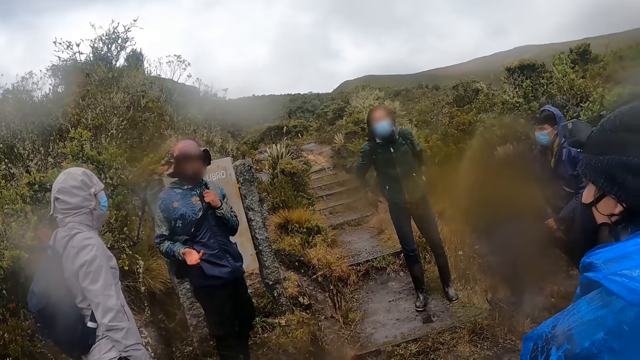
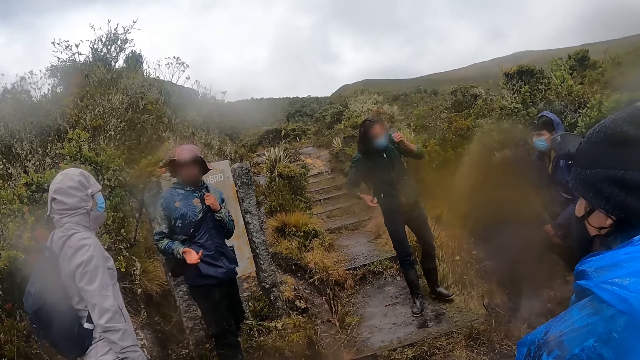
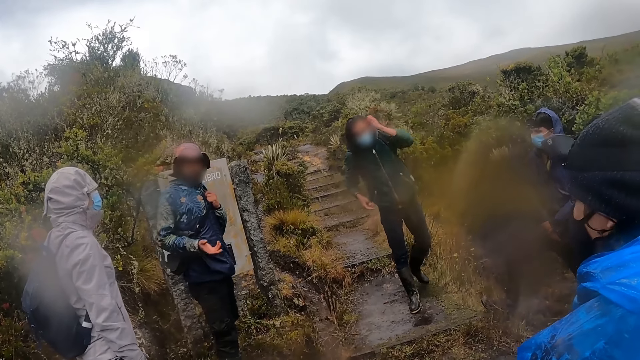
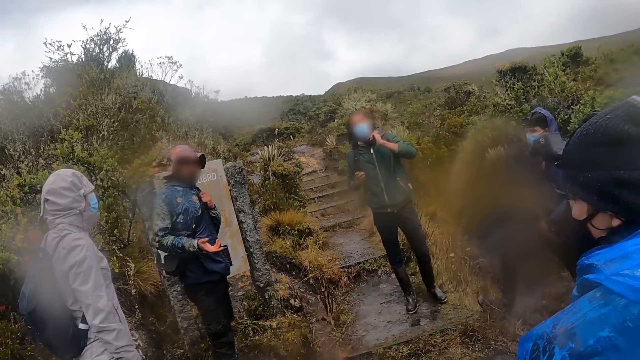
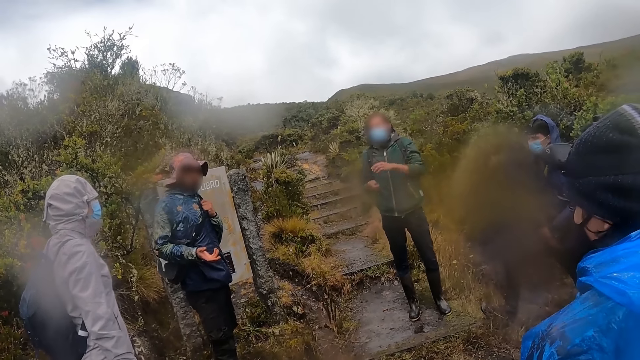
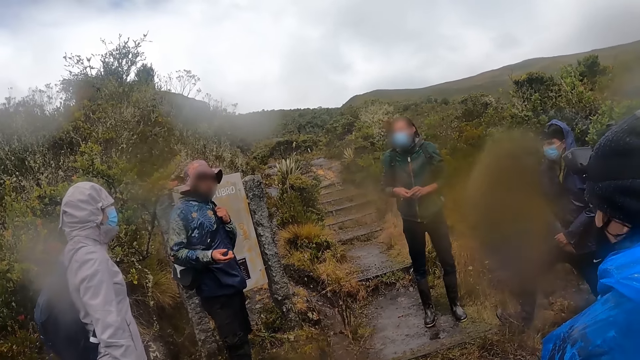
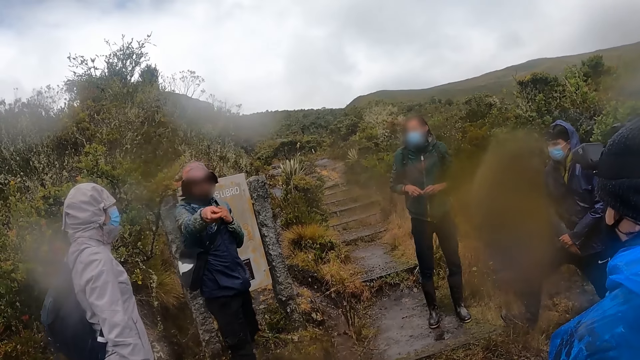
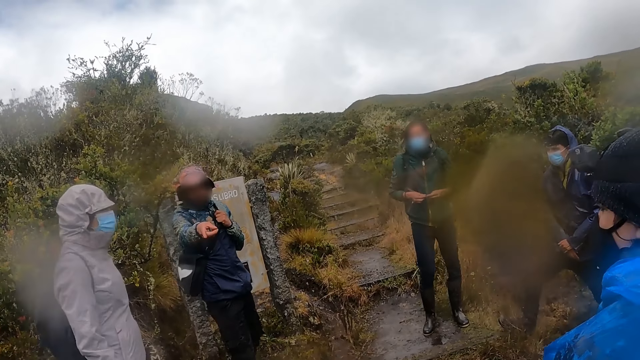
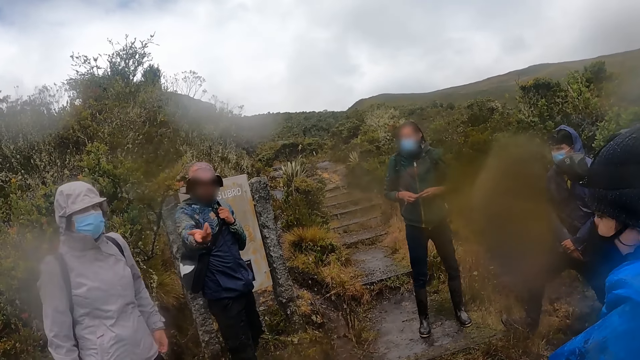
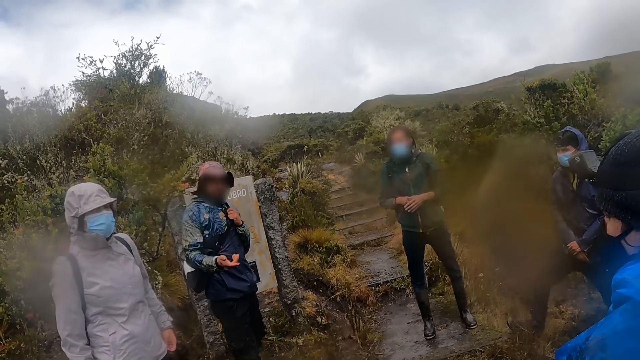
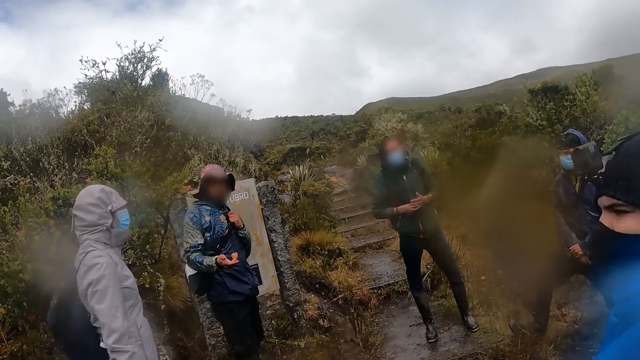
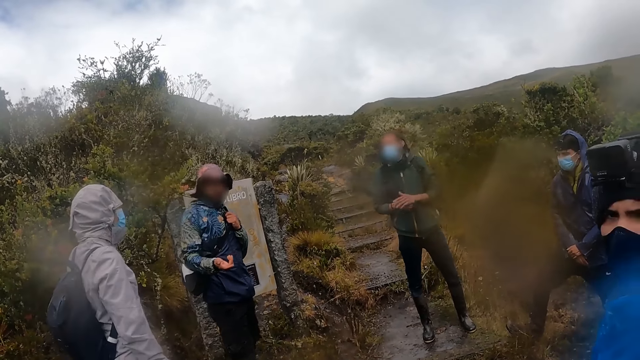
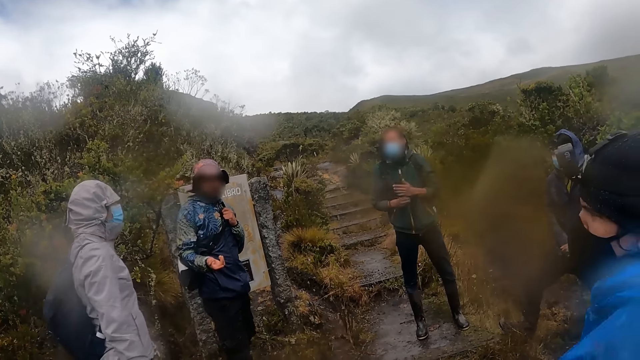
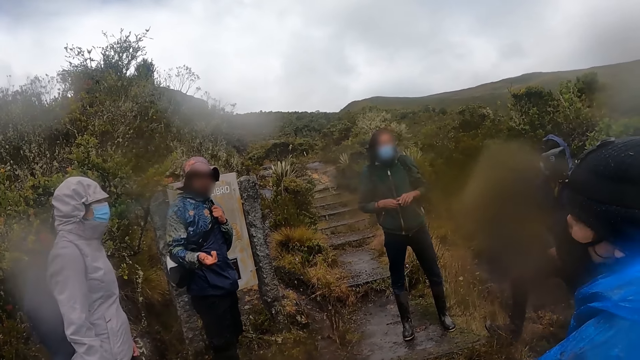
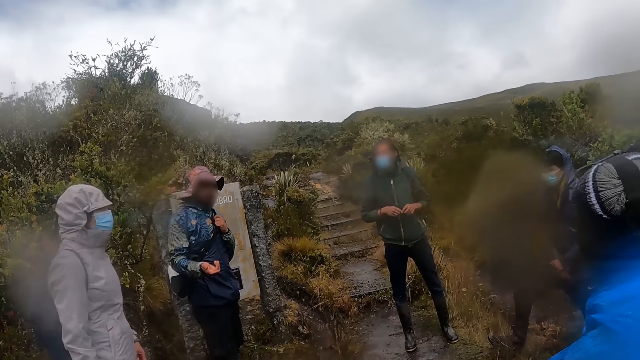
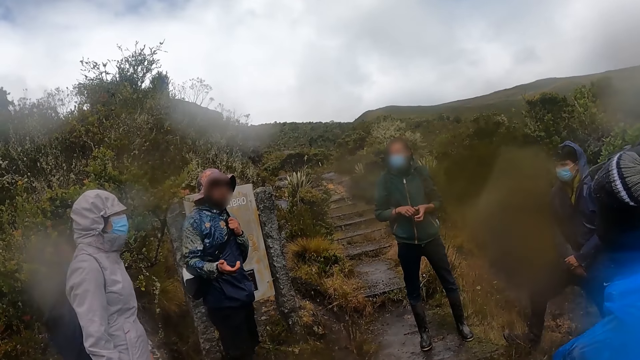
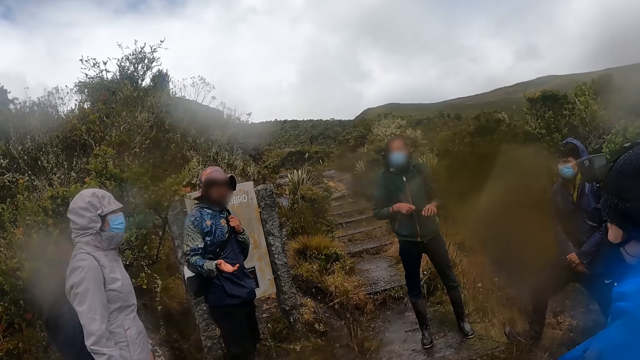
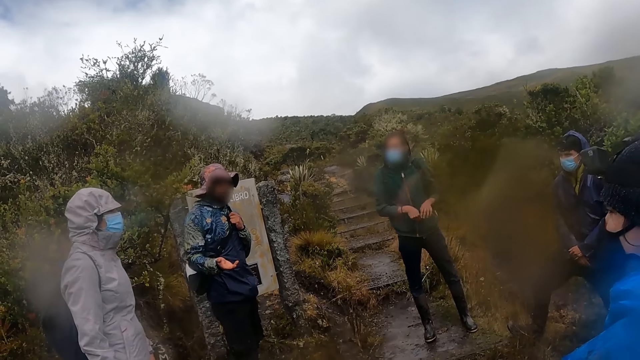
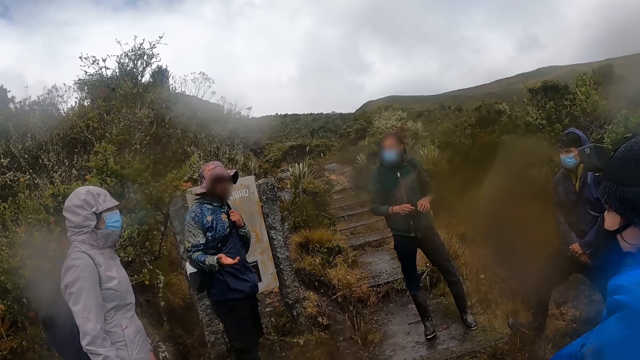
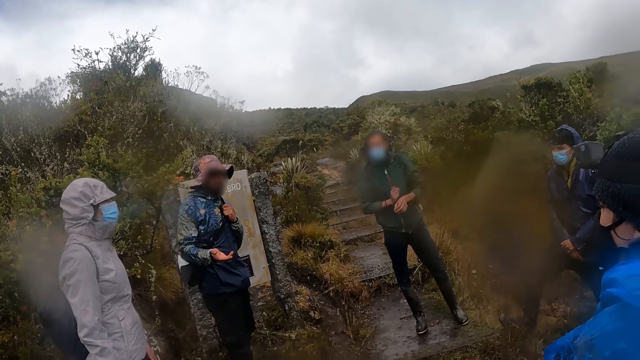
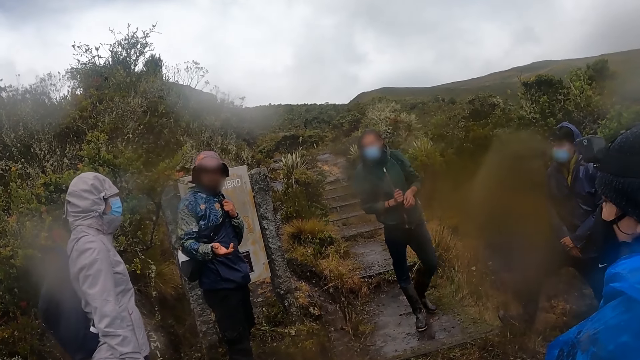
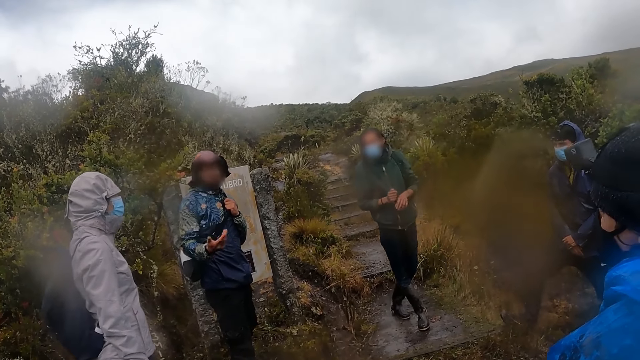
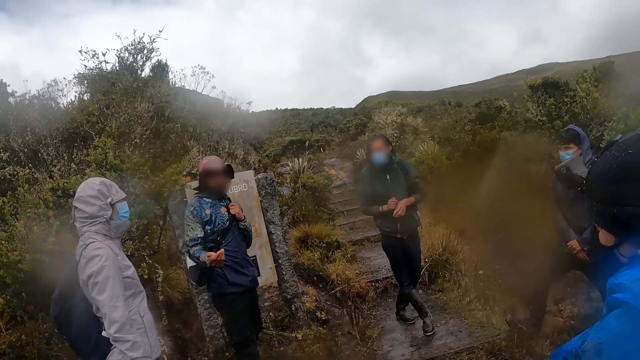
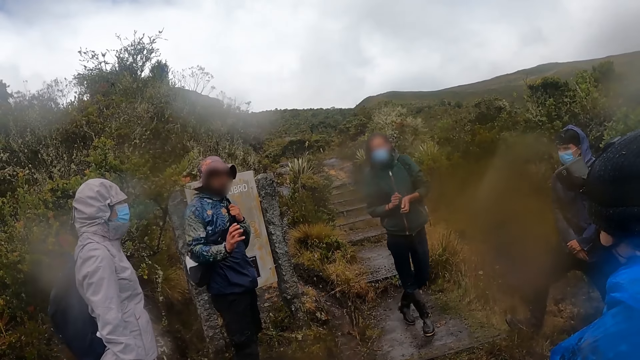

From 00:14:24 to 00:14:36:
A man rubs his face with his left hand. He moves both hands. The man points at the camera wearer.

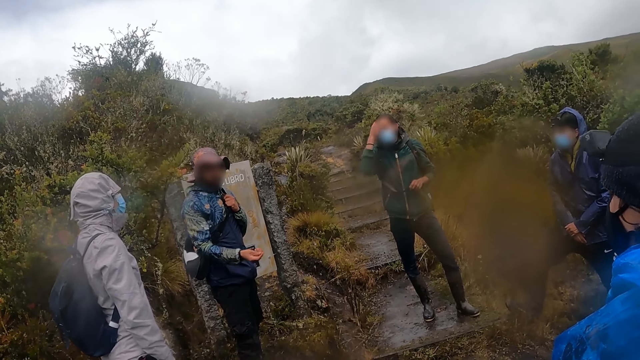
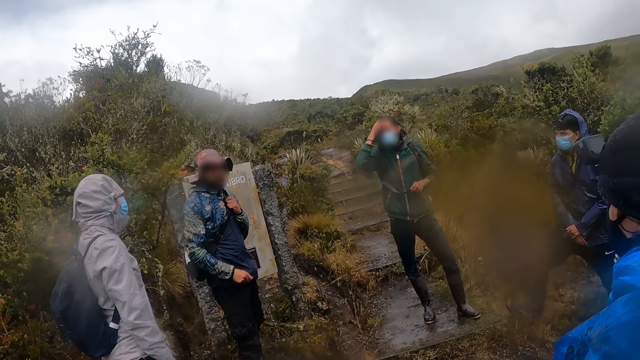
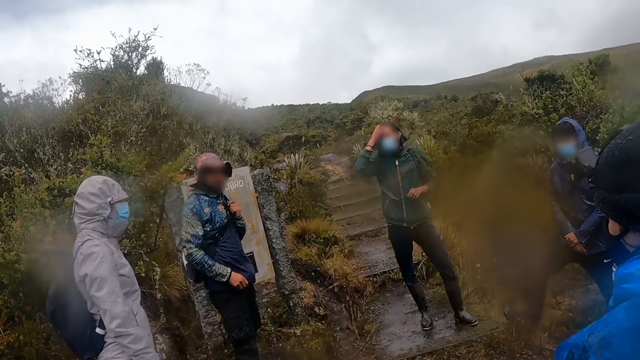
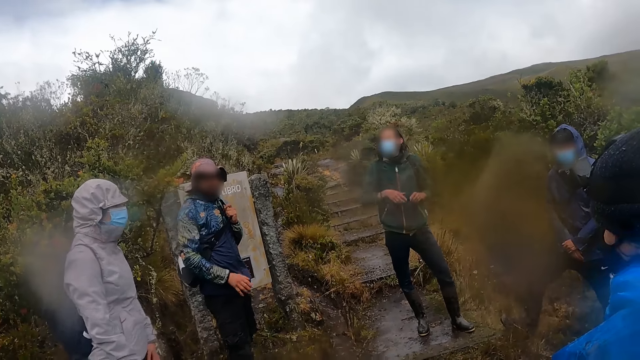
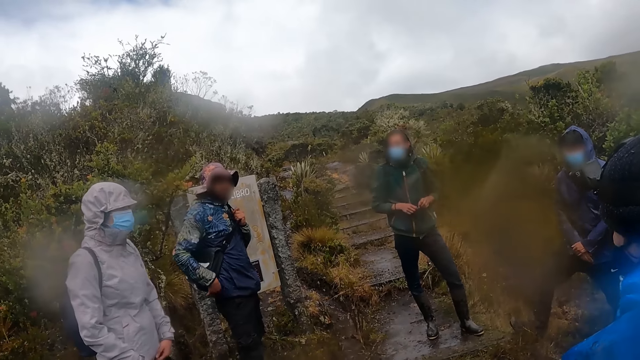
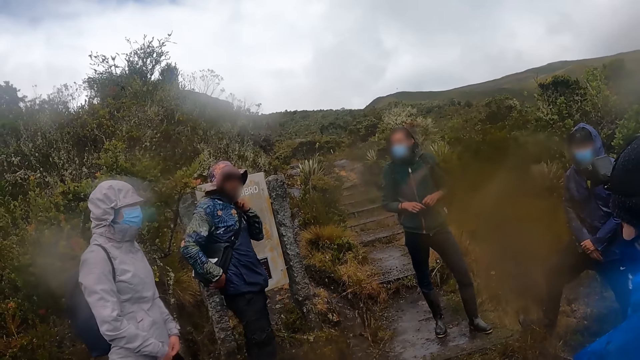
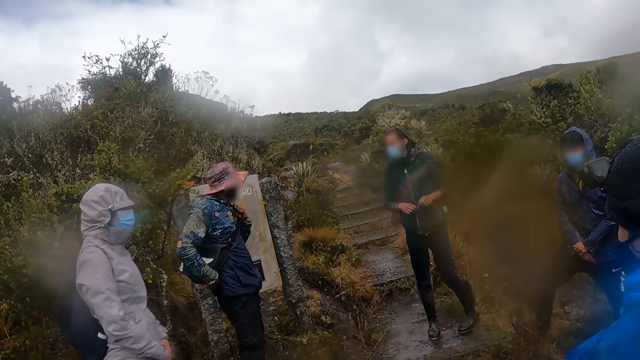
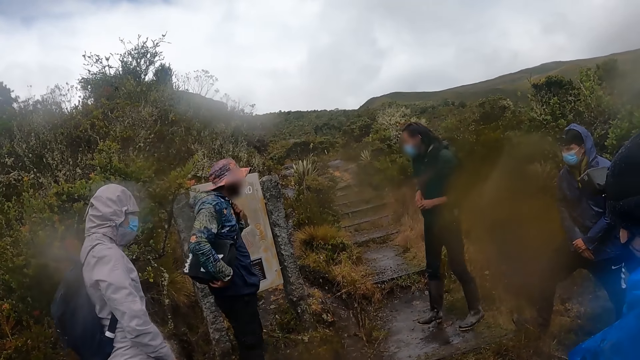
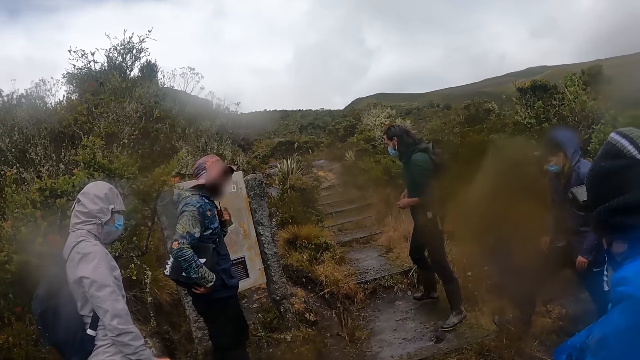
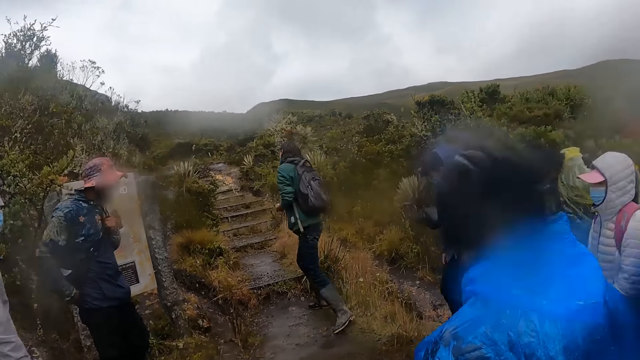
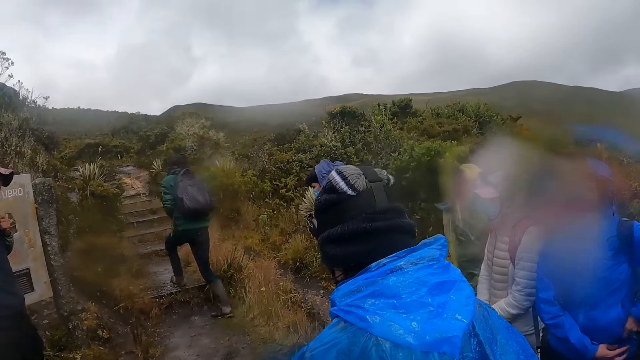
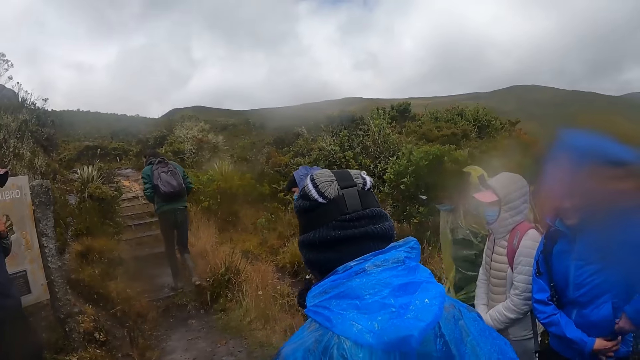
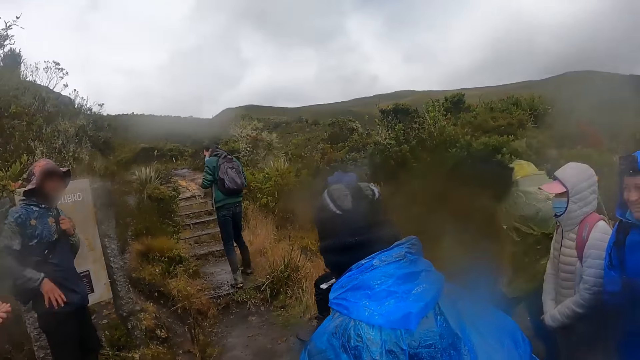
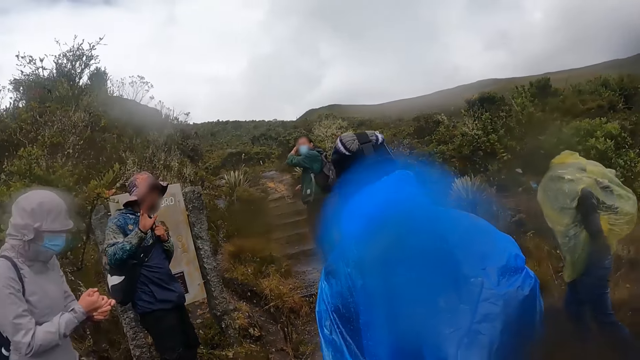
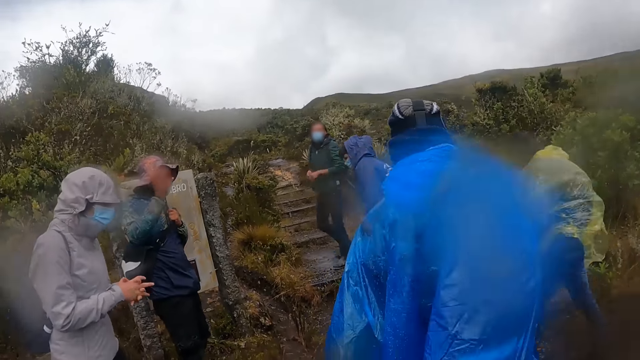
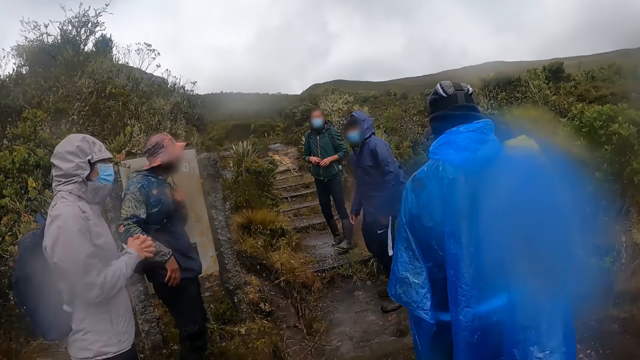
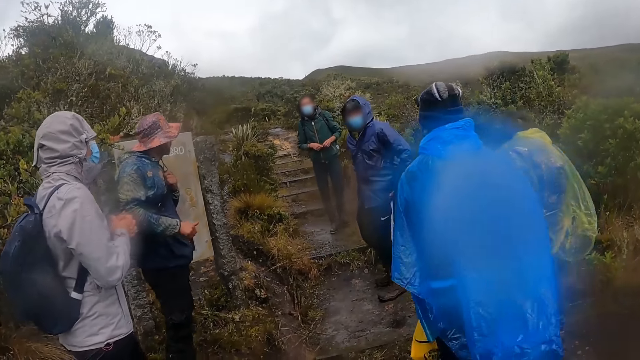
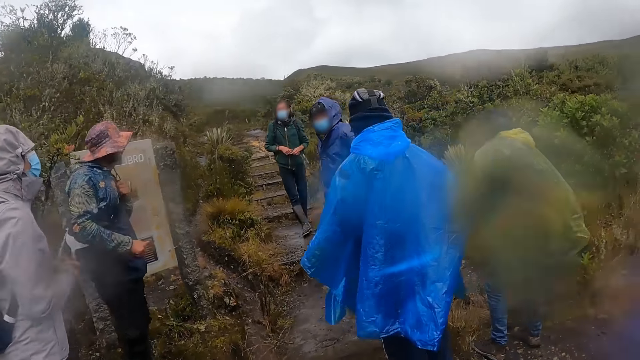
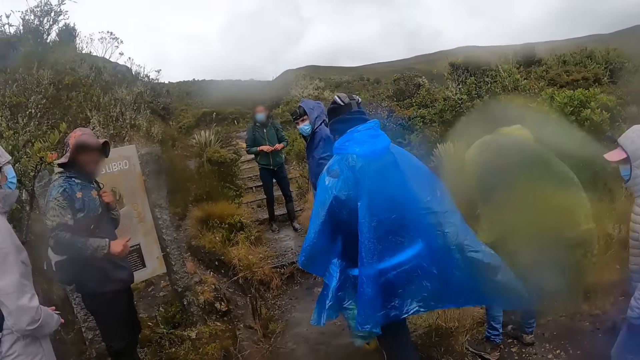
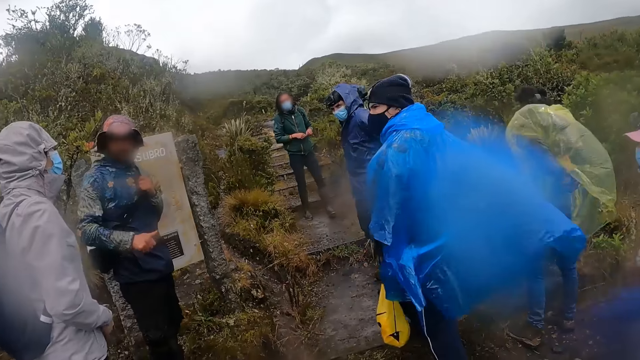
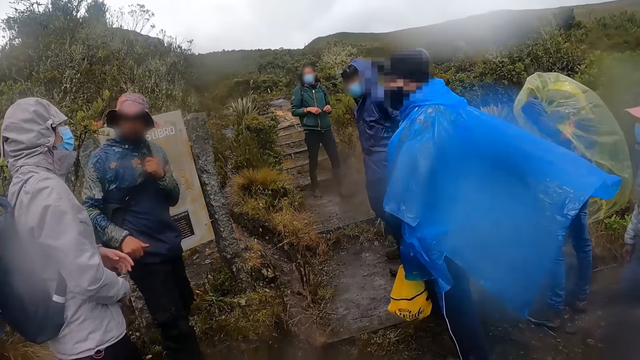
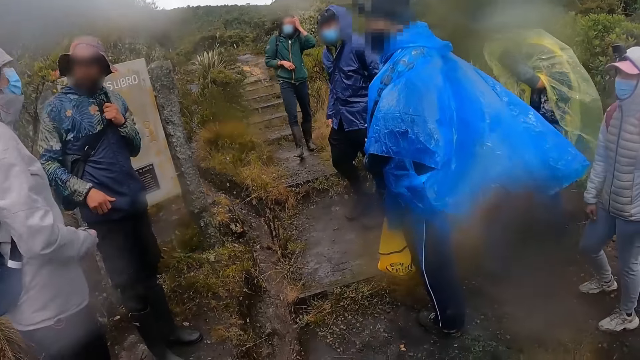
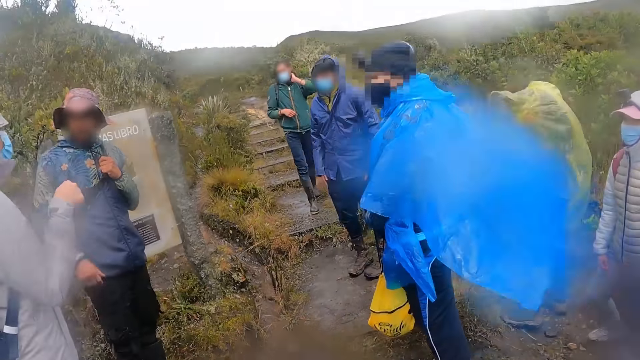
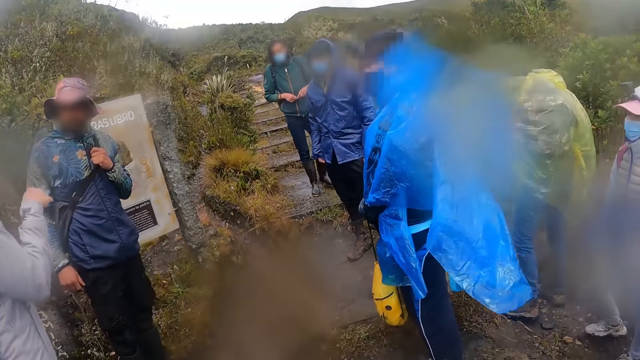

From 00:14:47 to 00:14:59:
A man rubs his face with his right hand. The man rubs his face with his left hand.
